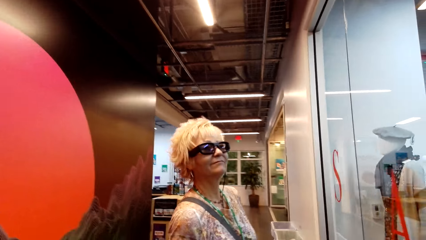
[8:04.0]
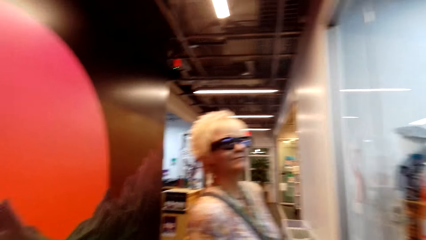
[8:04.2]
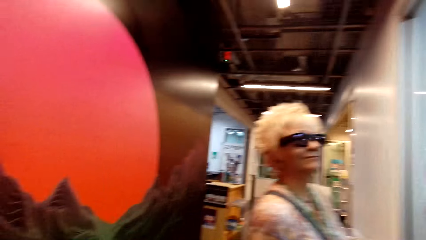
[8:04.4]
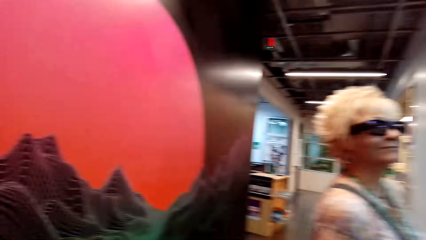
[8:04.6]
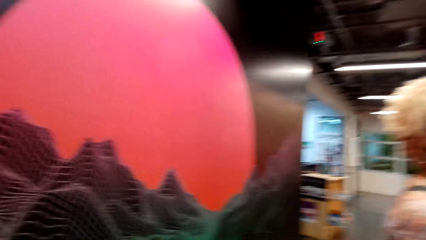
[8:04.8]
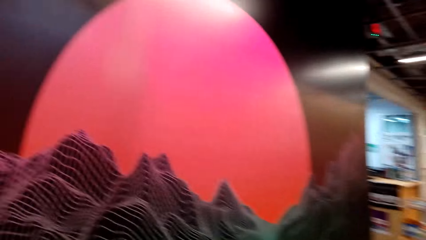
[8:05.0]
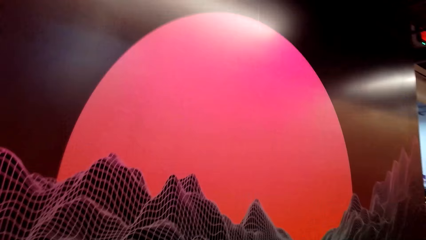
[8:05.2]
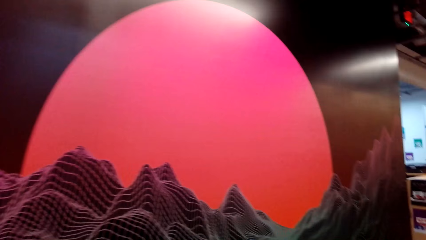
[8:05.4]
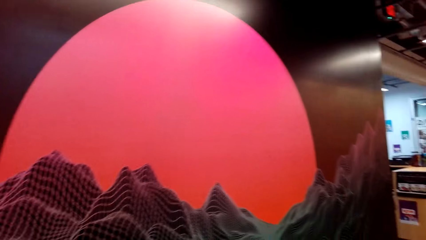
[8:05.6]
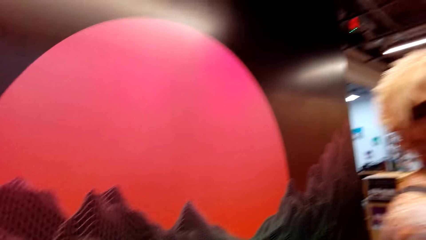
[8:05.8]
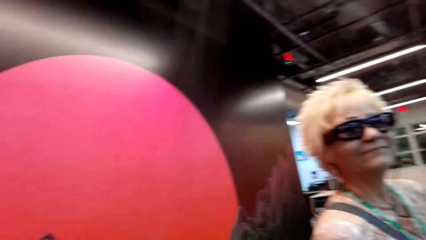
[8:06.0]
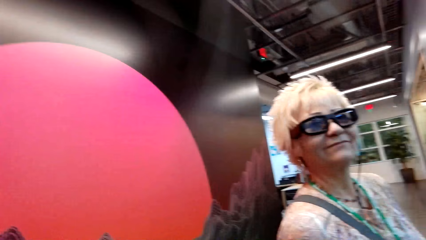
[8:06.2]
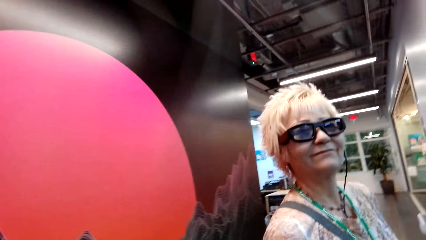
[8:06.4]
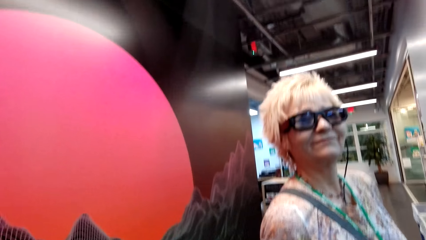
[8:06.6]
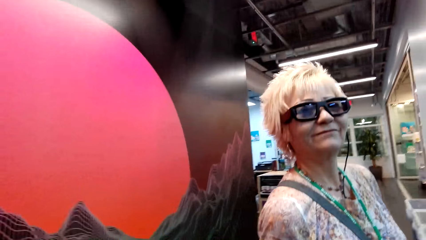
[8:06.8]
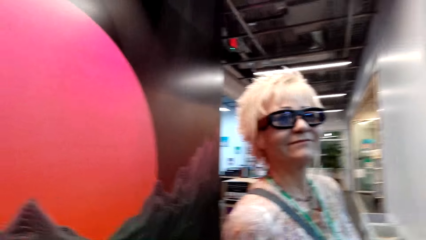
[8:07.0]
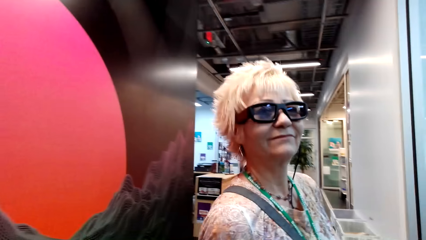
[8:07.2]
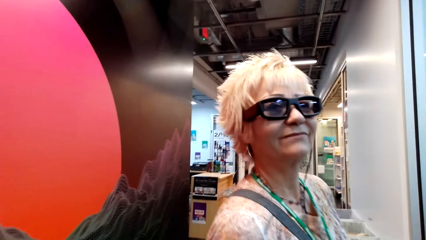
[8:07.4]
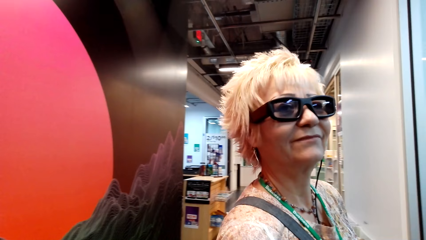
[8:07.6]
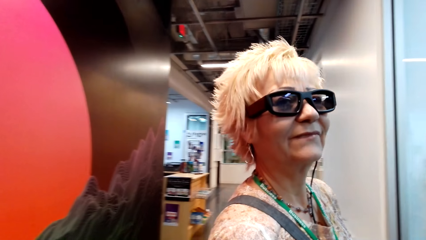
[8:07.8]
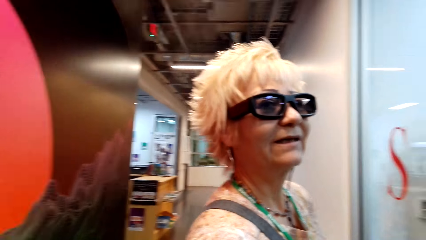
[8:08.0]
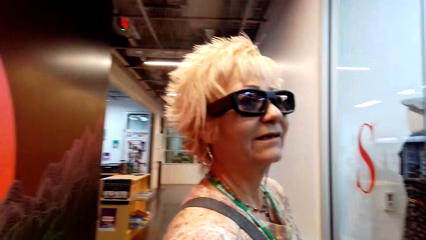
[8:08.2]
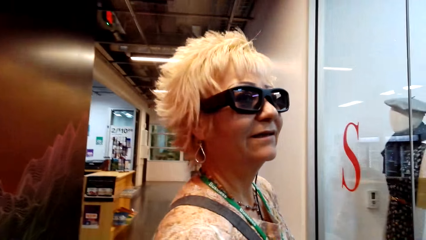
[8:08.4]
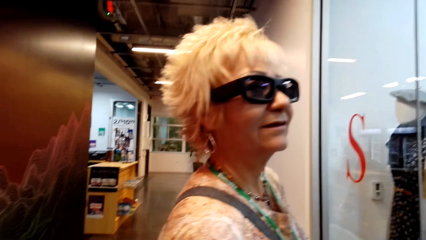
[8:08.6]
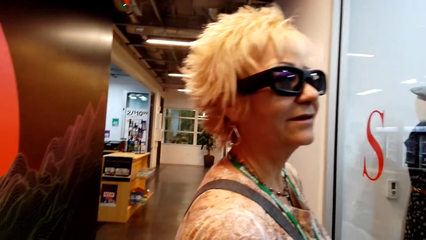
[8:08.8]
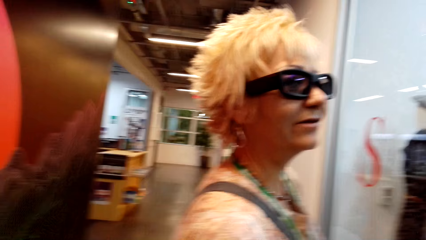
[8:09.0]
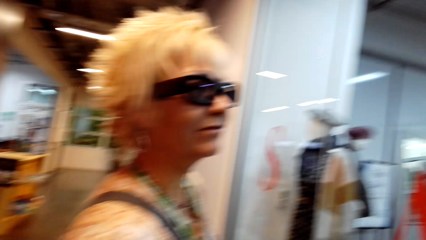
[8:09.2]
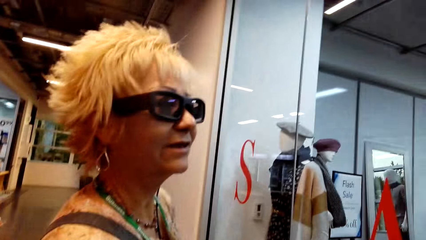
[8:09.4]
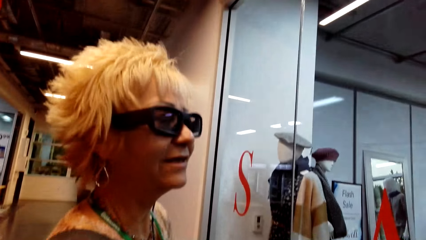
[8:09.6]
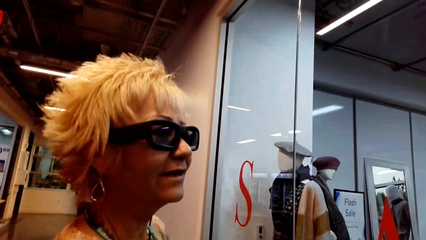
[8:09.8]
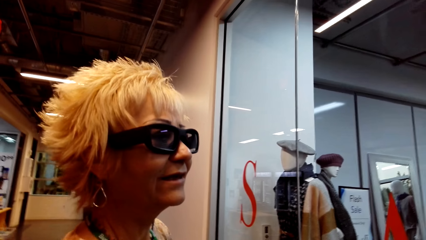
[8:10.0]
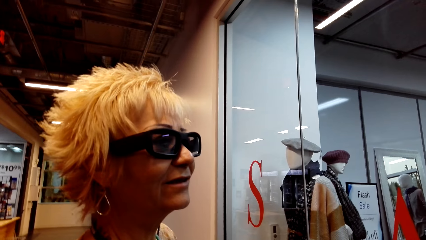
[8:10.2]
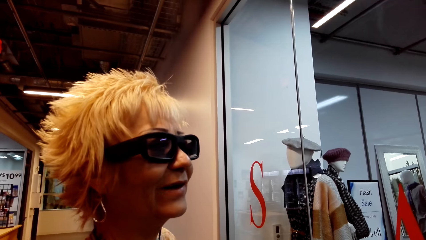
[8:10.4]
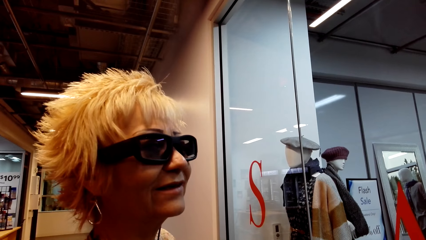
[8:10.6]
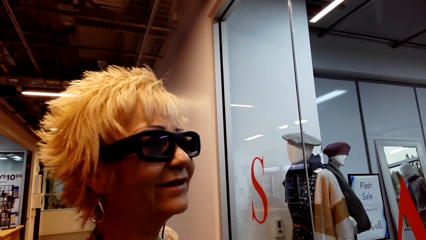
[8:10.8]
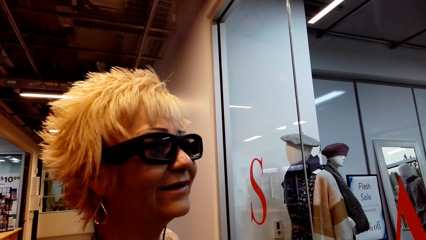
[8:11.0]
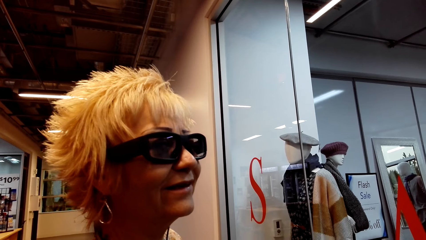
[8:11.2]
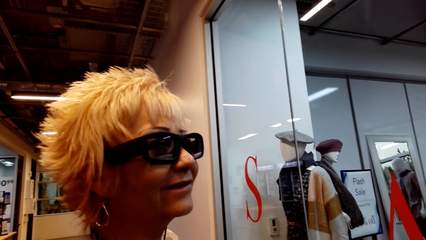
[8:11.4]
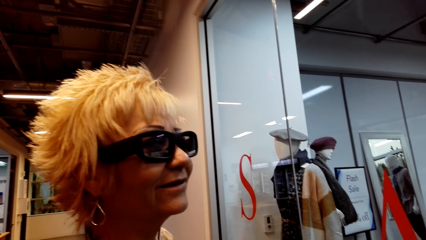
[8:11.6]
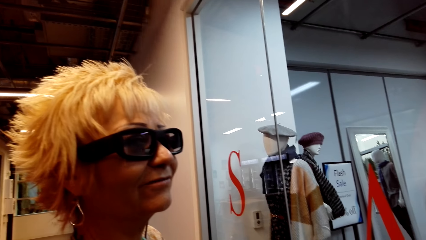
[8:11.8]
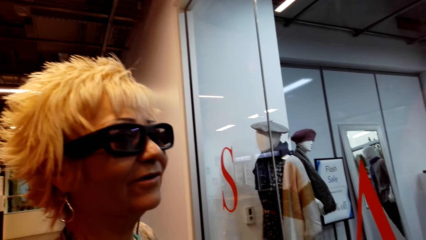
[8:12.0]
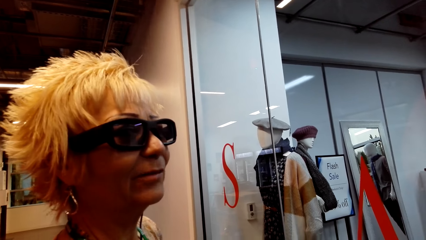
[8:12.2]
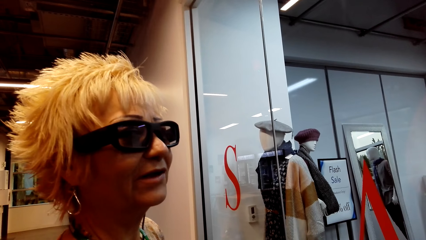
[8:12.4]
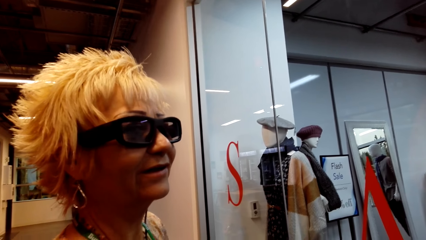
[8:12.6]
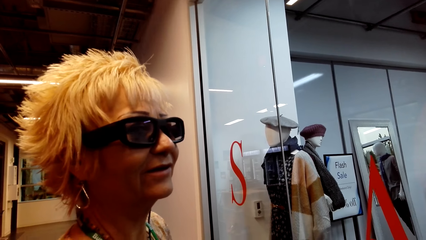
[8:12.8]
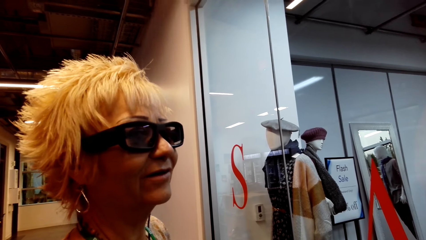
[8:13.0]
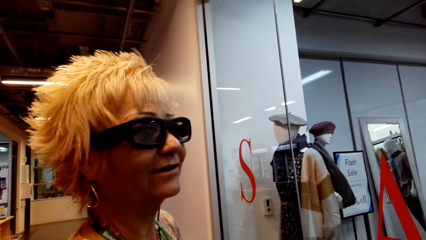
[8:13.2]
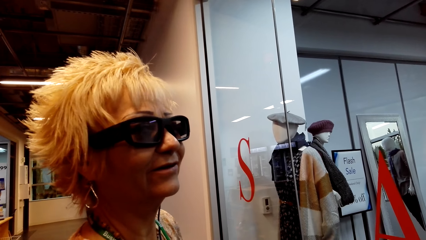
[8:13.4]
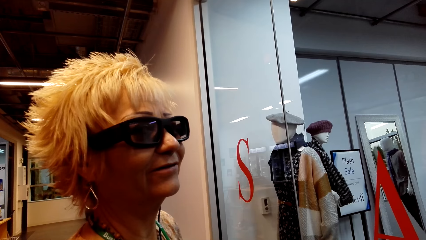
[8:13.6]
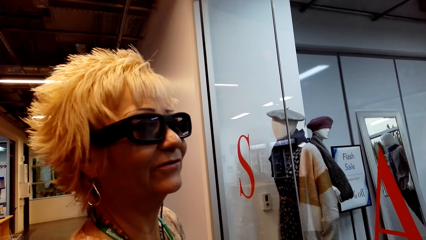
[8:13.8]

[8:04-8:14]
The camera wearer interacts with a lady.

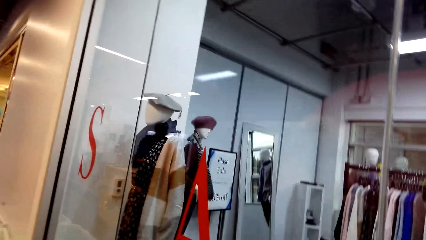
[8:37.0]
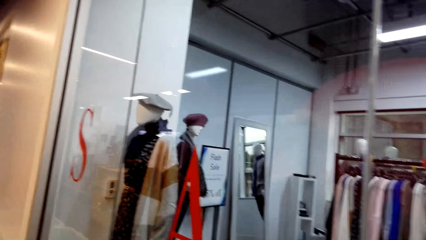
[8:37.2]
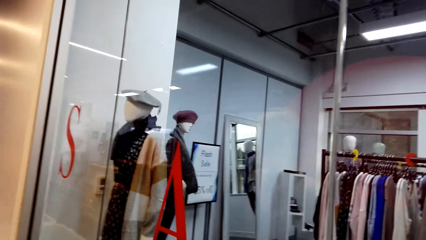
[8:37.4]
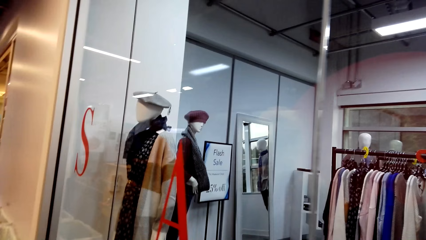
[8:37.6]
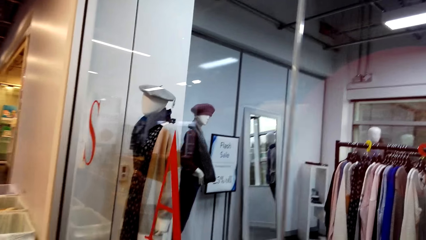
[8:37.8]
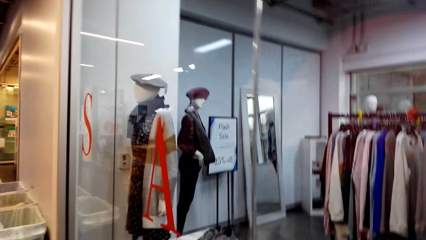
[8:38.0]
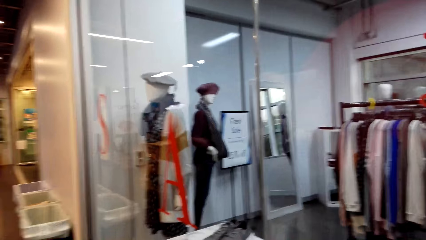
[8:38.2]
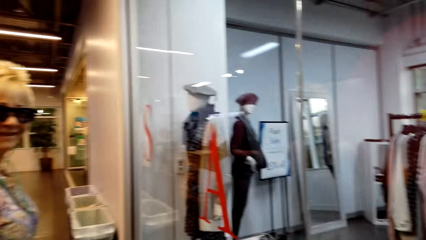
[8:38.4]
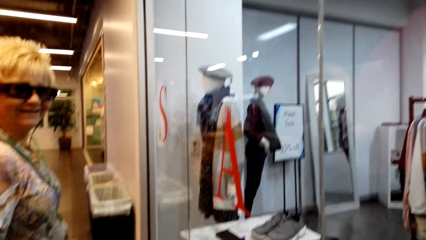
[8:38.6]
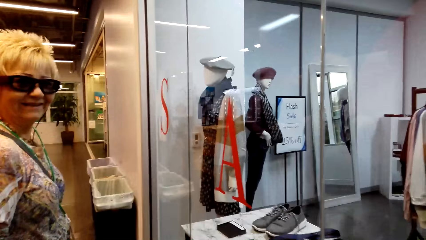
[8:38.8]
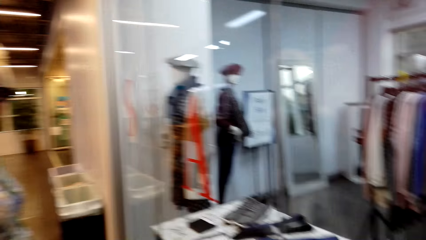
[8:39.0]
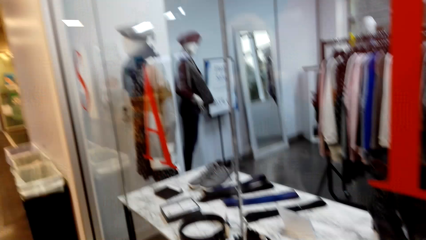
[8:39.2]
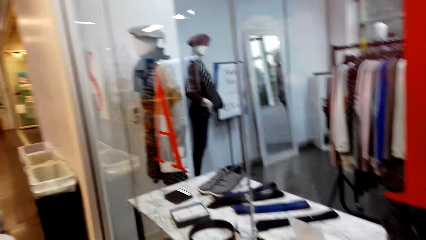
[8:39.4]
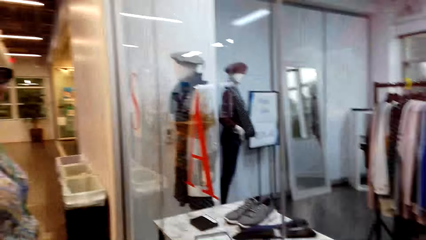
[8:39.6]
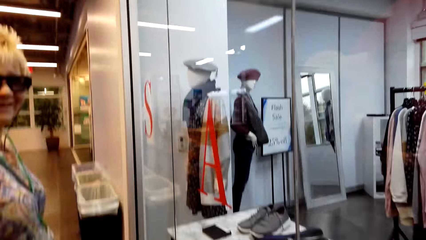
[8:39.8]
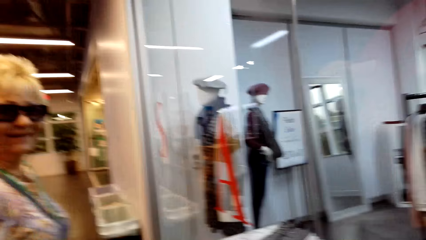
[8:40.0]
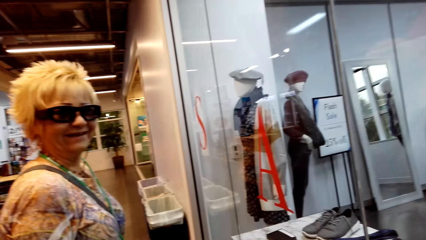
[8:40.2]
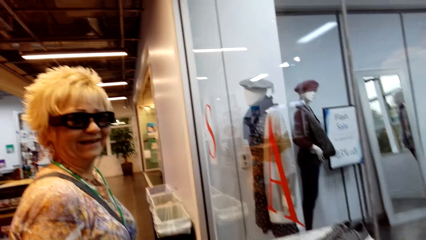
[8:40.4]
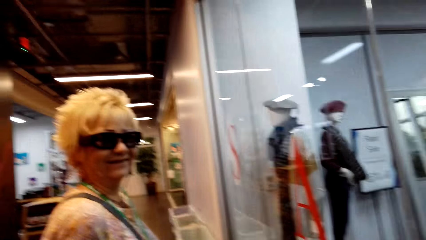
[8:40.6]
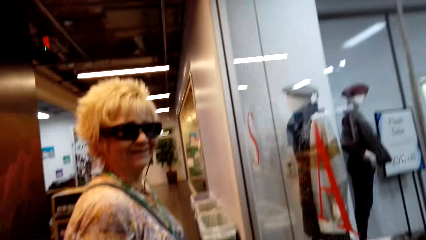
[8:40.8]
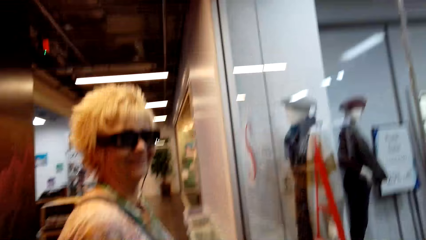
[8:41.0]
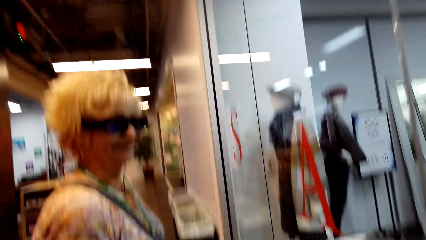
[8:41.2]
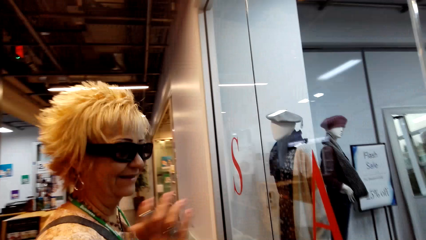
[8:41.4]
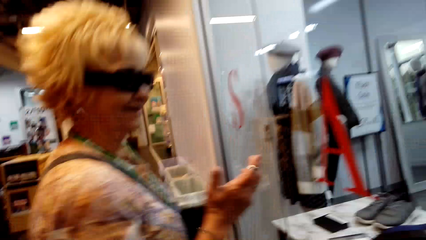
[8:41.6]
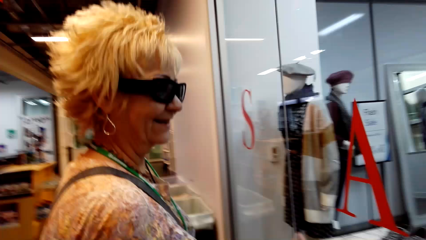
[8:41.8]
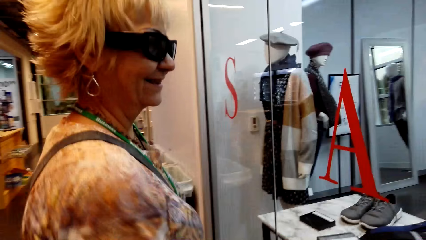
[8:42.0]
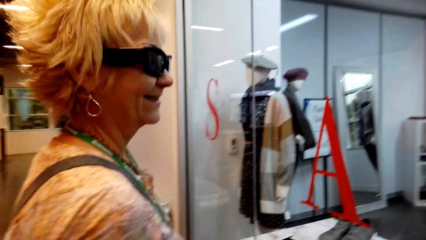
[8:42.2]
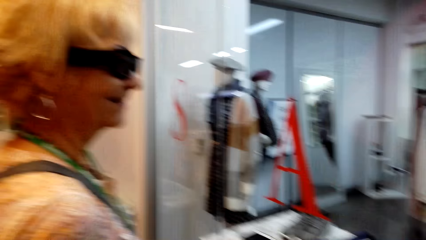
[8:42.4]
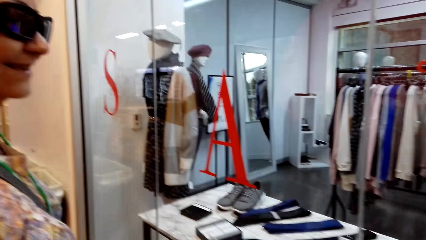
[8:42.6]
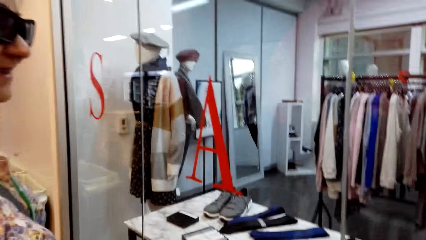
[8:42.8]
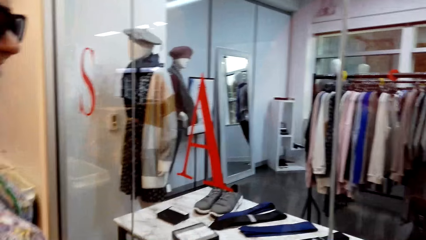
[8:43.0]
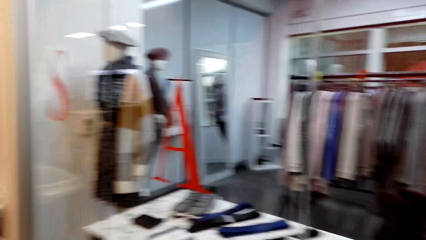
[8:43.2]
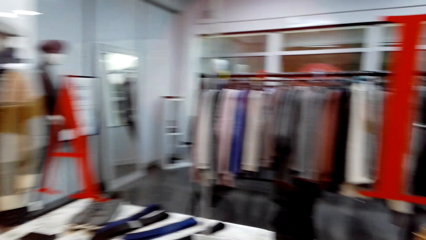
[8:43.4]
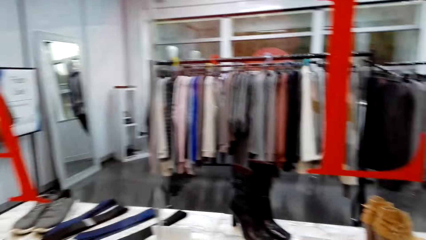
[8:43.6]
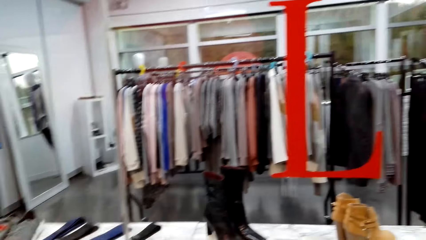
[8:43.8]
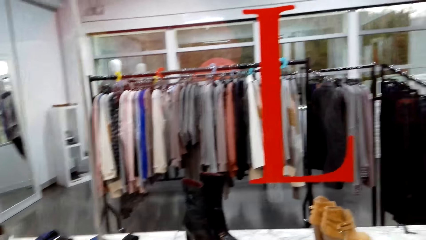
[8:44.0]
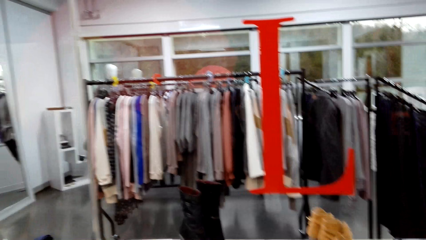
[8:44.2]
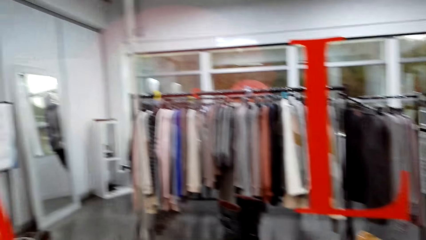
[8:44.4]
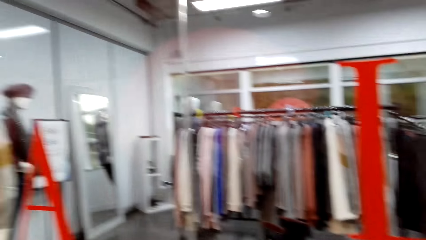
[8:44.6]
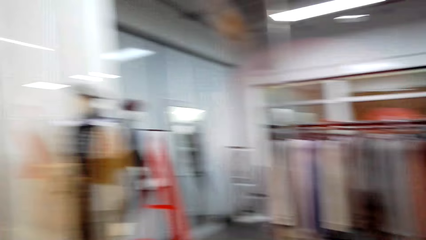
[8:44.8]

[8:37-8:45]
The camera wearer dialogues with a woman.
